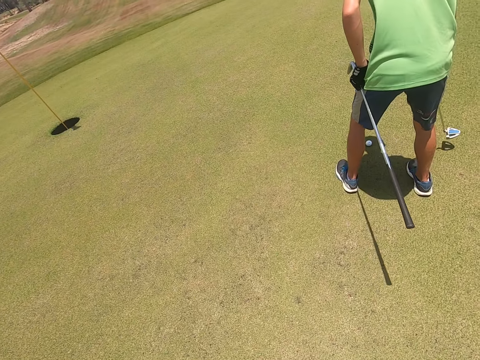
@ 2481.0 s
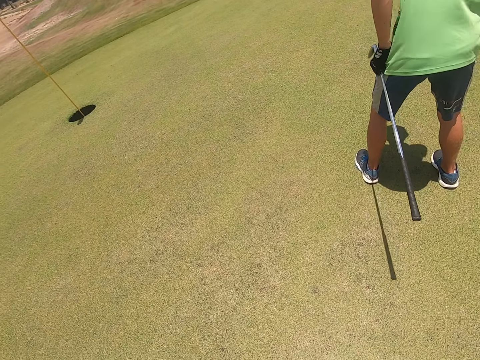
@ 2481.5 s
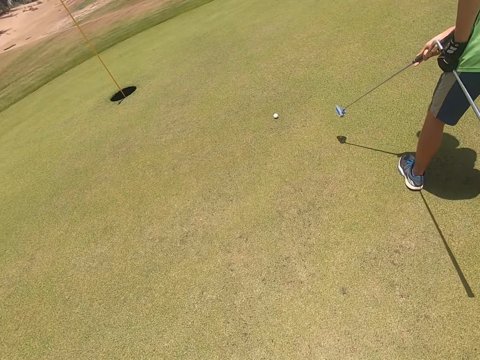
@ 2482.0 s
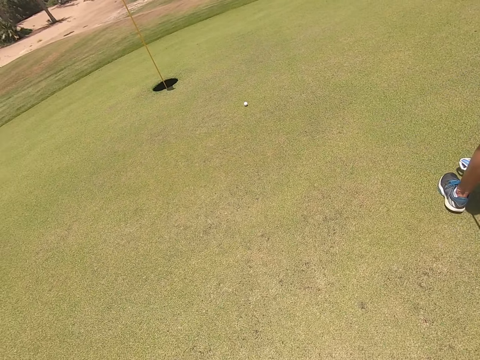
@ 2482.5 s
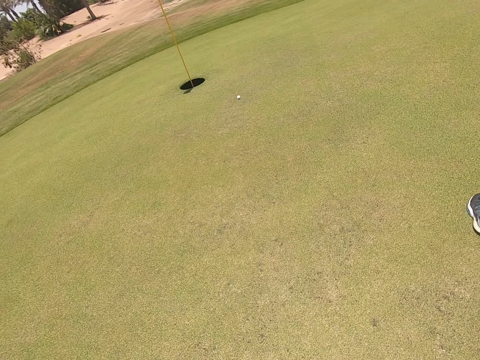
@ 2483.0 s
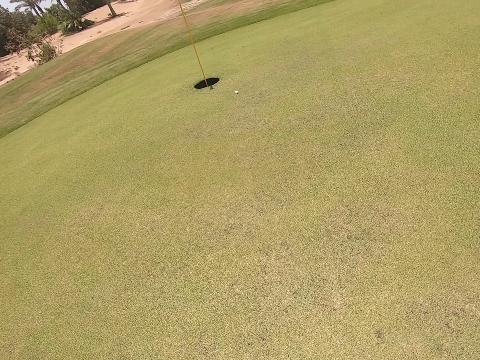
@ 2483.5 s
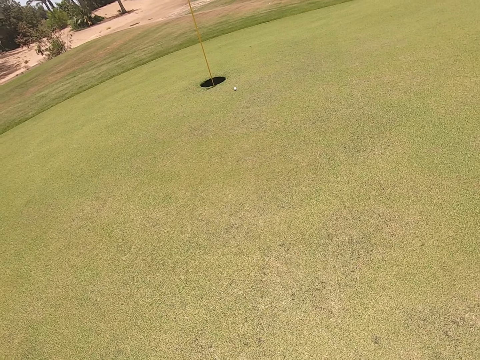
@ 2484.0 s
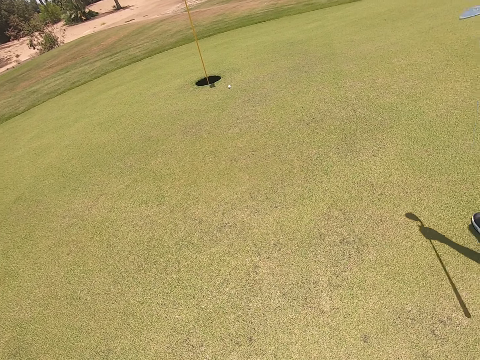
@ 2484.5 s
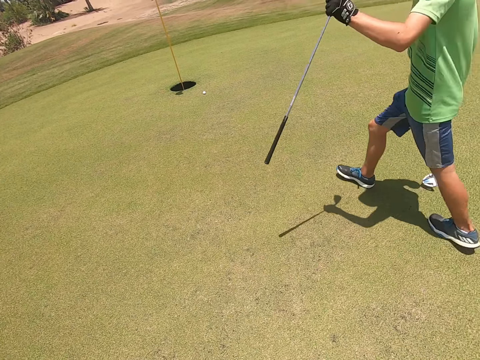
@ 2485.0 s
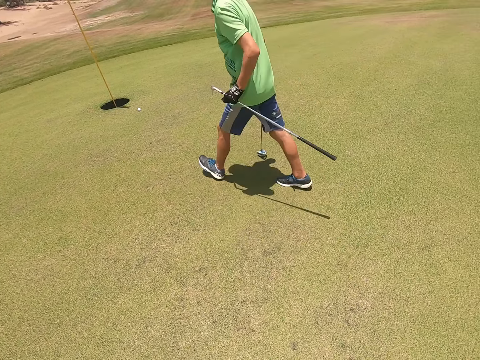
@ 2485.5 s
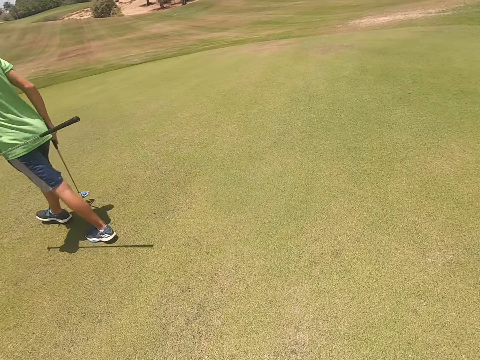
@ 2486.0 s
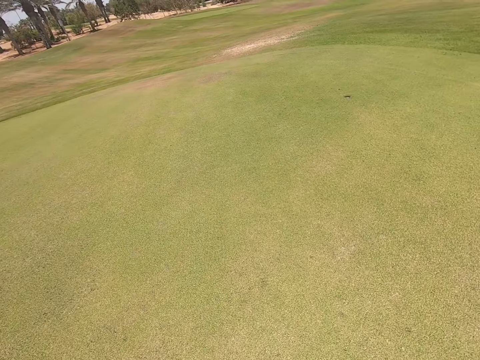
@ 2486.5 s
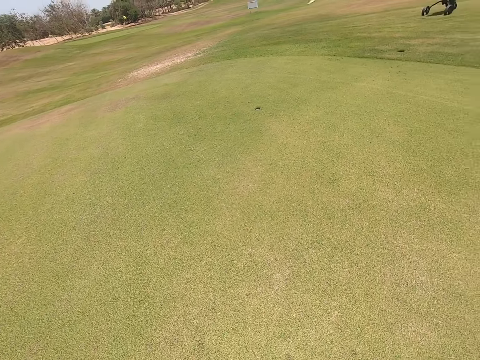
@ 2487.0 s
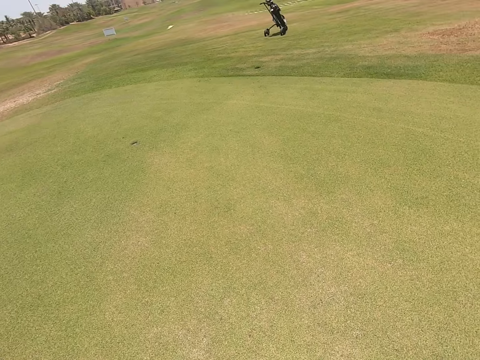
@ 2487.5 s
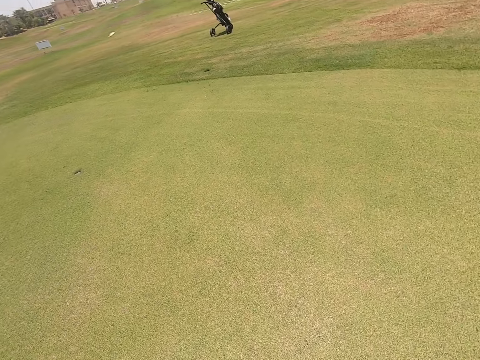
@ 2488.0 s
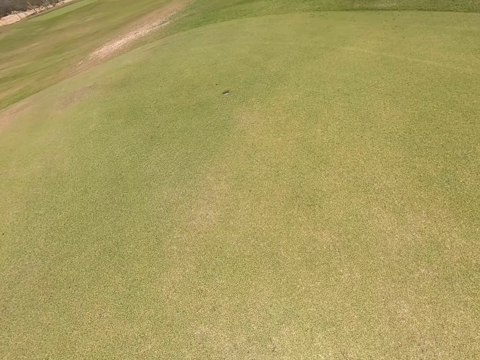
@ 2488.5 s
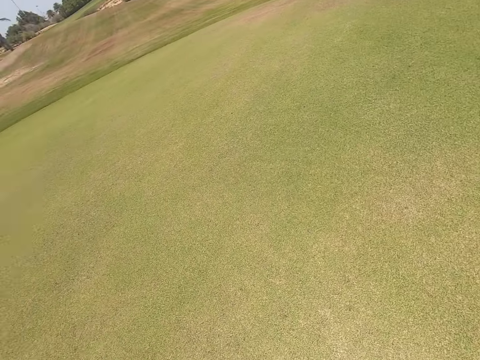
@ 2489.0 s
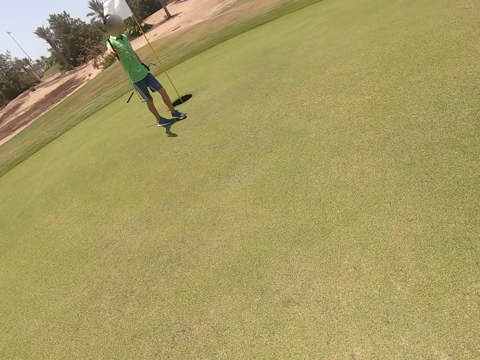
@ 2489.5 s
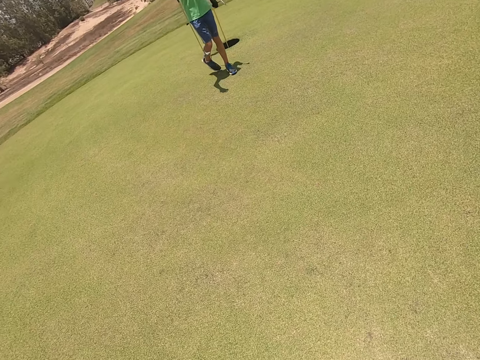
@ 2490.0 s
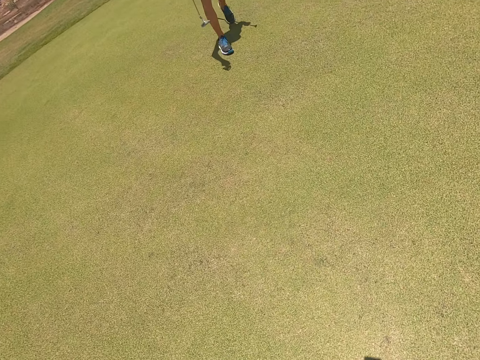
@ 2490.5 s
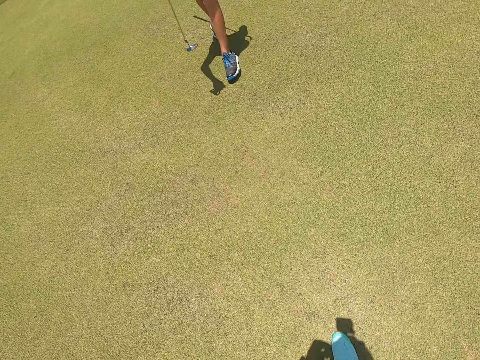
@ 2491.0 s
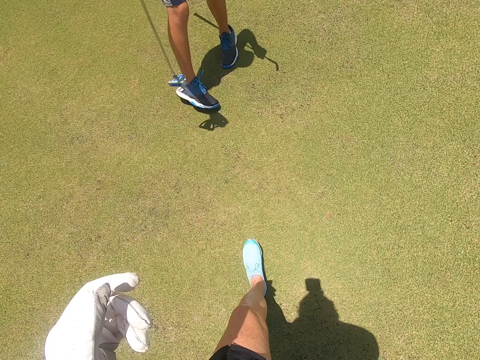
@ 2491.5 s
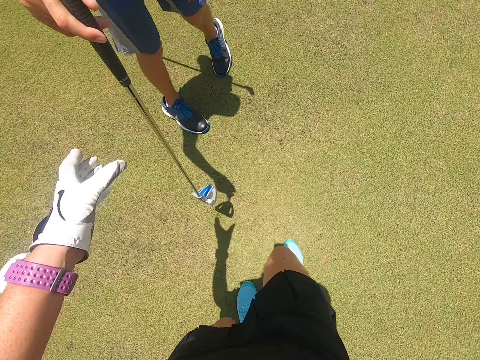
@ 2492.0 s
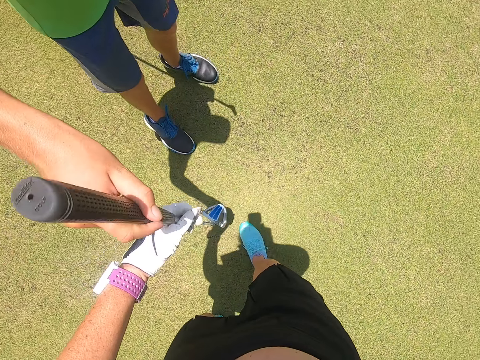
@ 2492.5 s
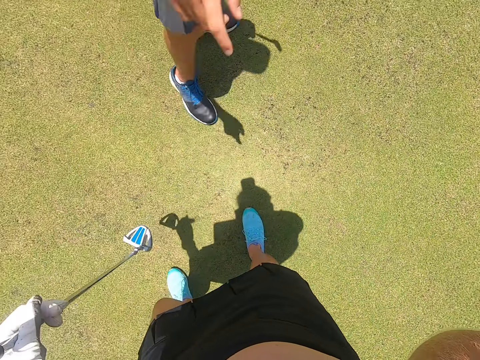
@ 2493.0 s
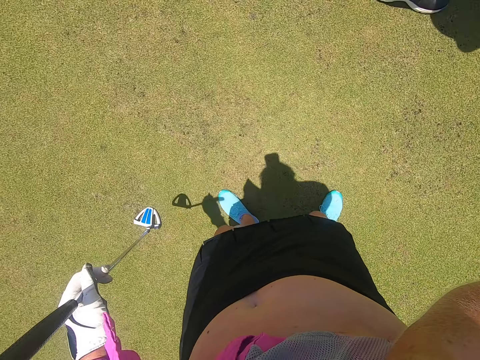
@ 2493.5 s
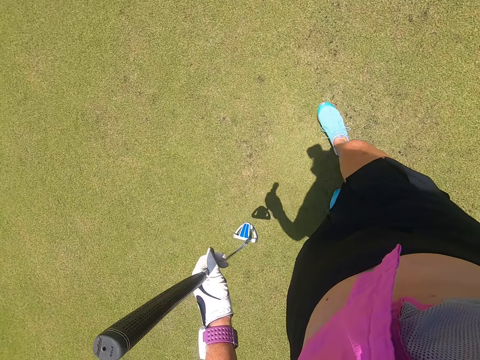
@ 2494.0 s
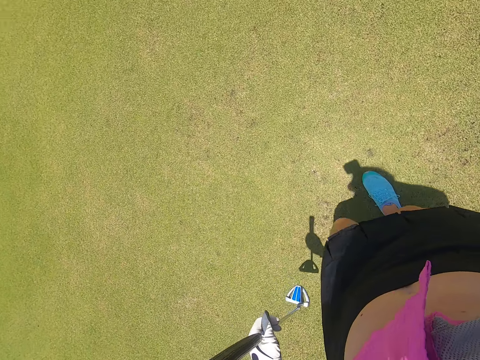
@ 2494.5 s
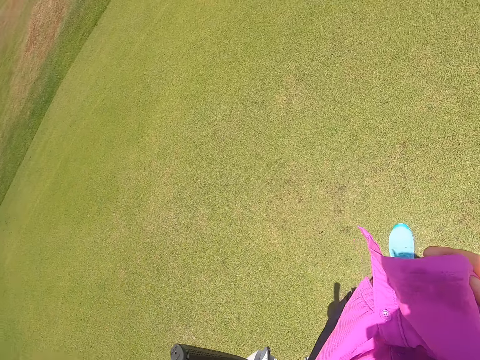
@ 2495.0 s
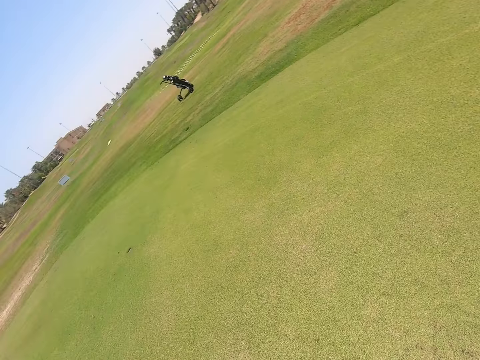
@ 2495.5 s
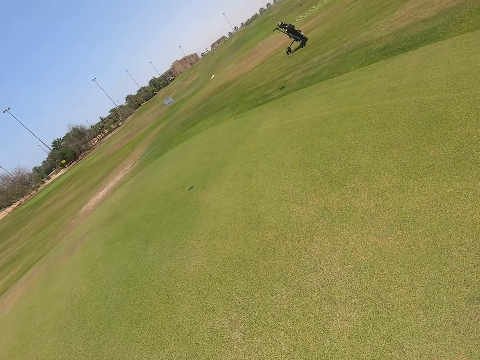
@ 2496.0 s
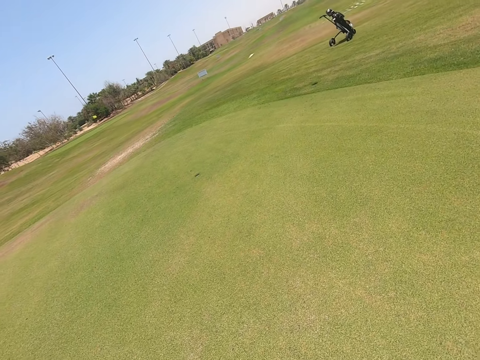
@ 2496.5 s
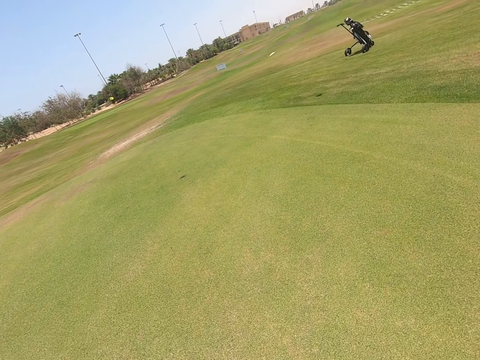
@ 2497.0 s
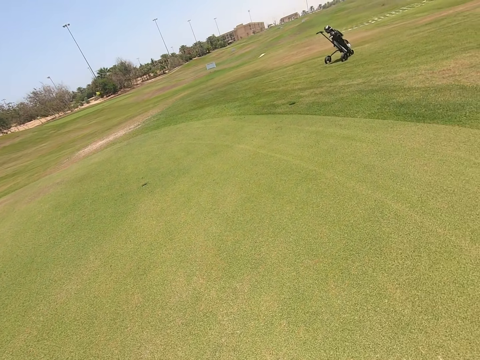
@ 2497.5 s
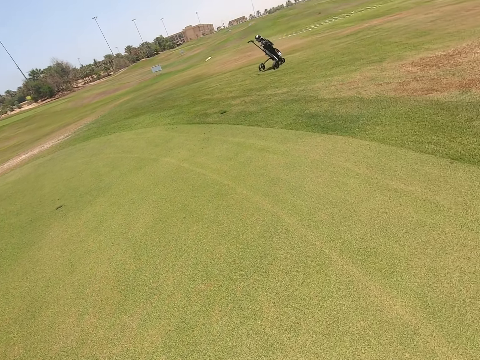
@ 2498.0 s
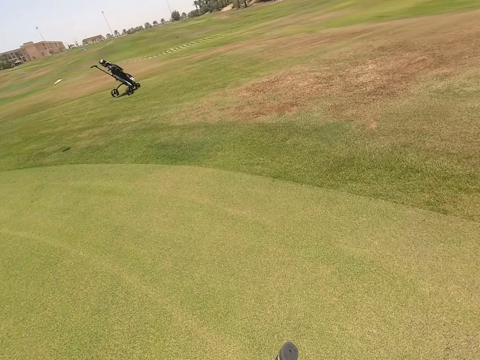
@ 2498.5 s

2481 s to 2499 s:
A person plays golf with a hockey stick. The person walks on the field. The camera wearer walks. They take the hockey stick from the person. They walk on the field.

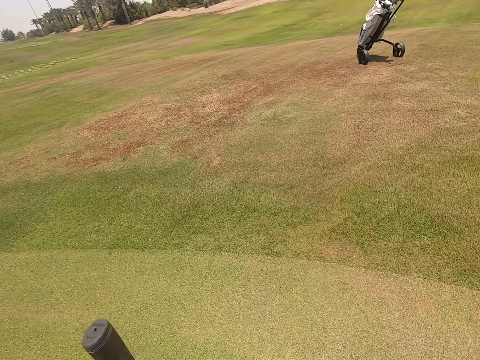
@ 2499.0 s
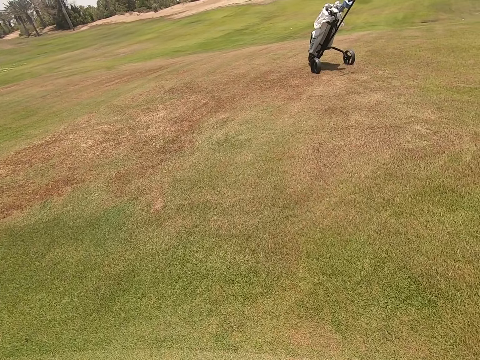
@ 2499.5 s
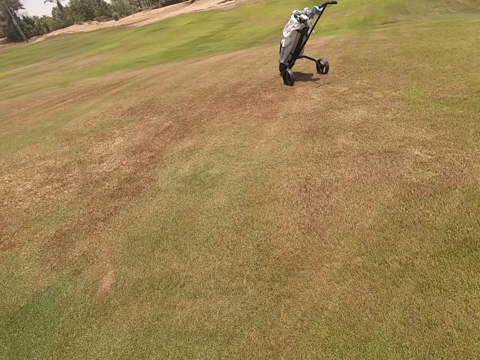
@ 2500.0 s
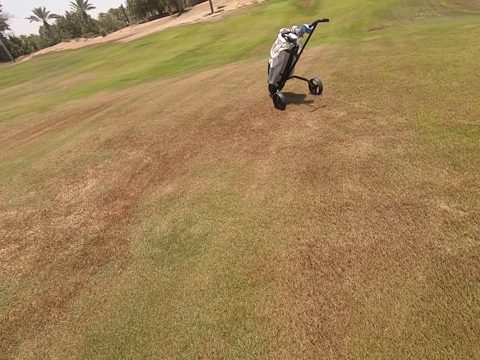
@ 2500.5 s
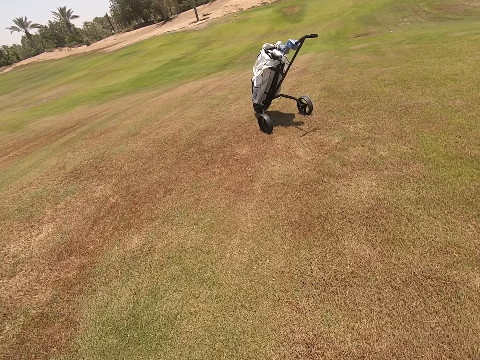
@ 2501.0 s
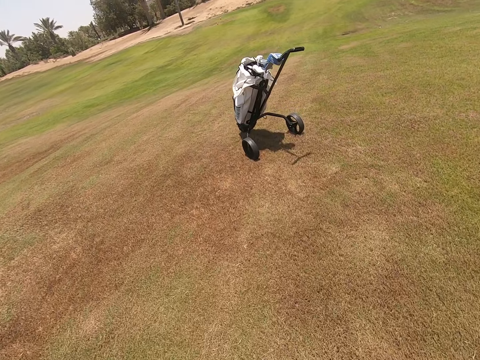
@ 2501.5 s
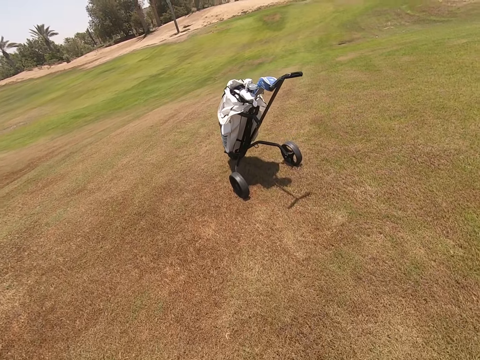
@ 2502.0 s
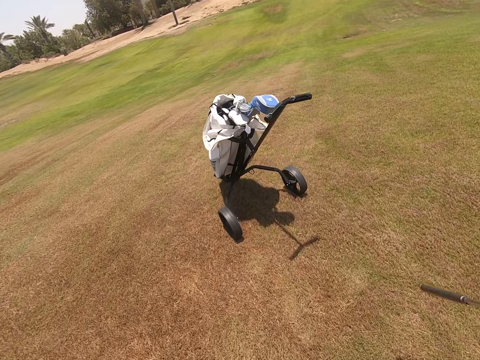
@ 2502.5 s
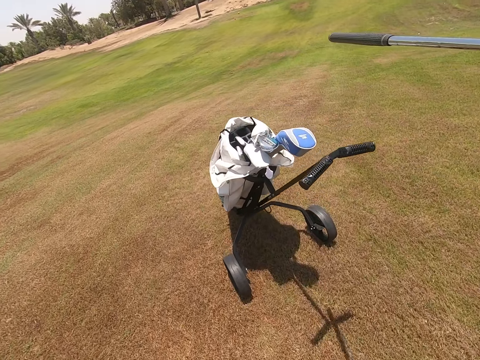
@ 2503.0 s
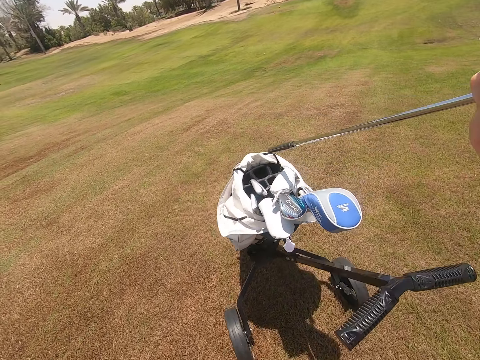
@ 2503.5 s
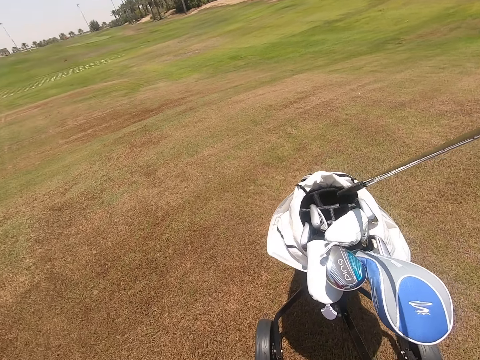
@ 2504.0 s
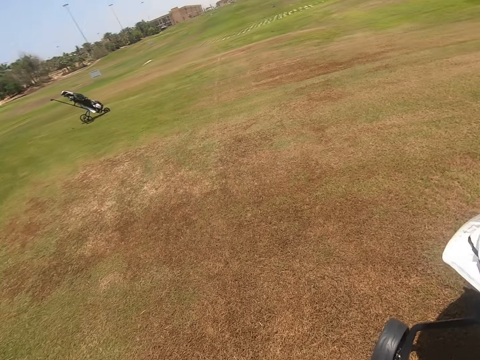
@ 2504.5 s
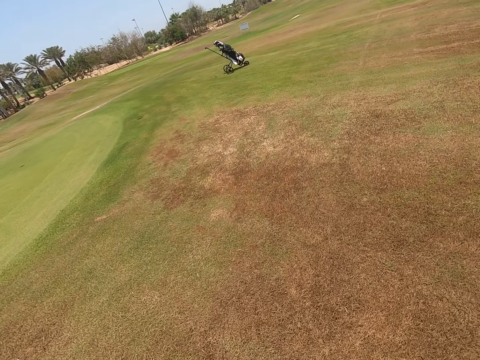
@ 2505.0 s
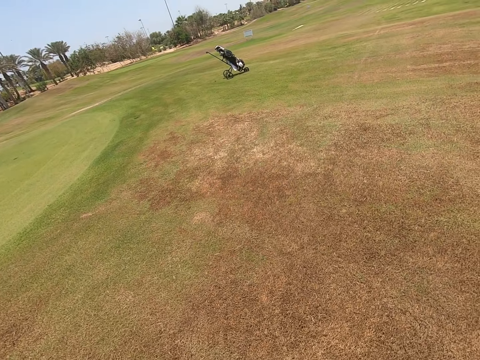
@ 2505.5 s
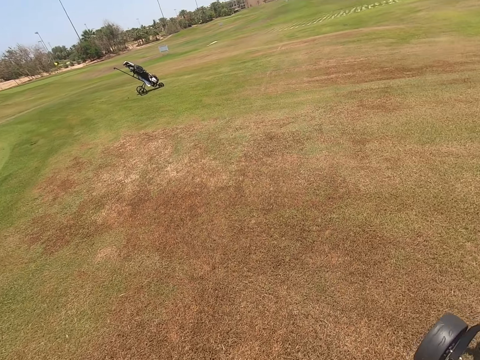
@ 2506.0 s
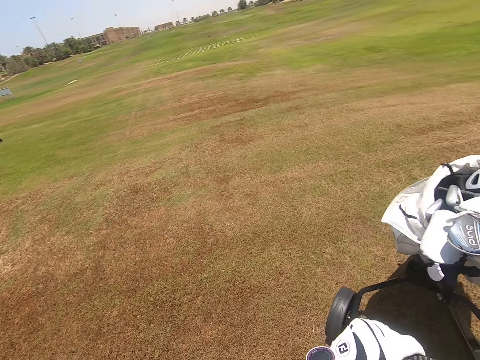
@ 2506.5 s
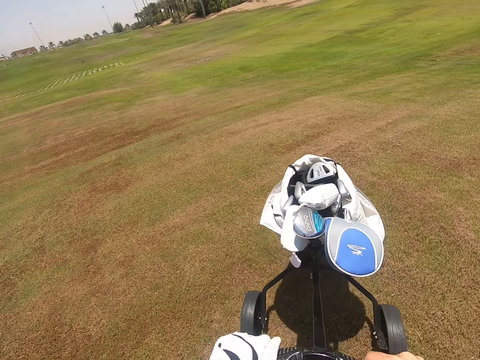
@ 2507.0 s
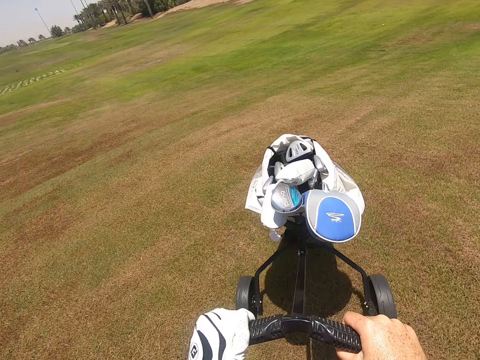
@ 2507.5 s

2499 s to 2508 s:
The camera wearer puts a golf club in a golf bag. They push a golf cart.
